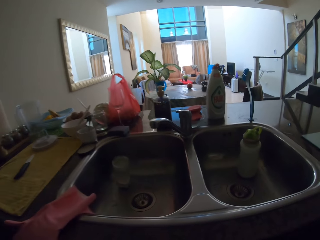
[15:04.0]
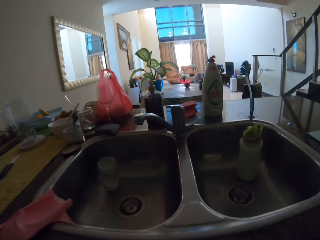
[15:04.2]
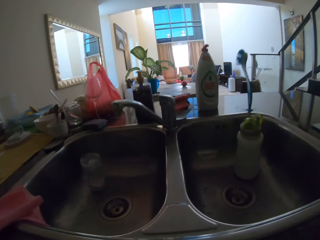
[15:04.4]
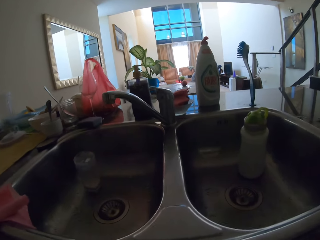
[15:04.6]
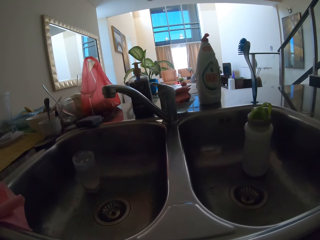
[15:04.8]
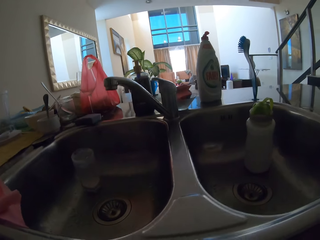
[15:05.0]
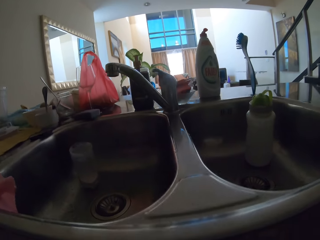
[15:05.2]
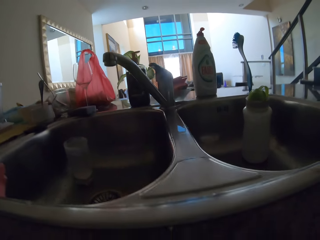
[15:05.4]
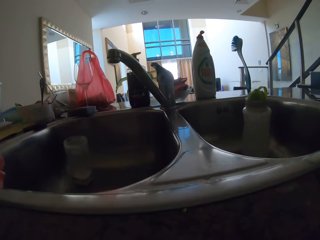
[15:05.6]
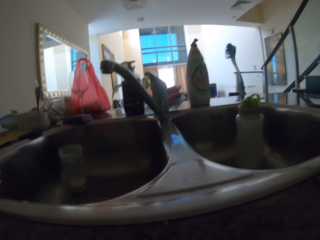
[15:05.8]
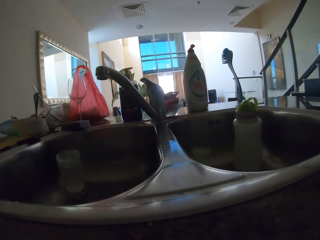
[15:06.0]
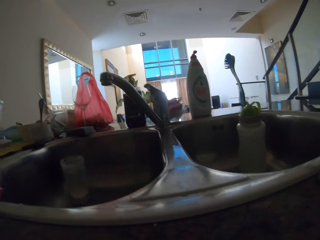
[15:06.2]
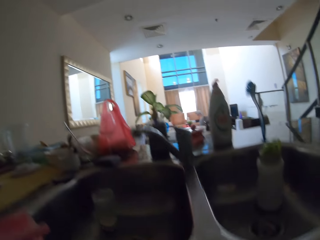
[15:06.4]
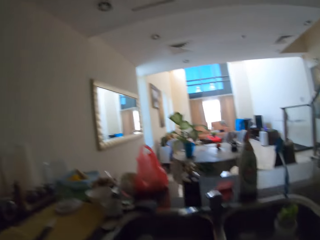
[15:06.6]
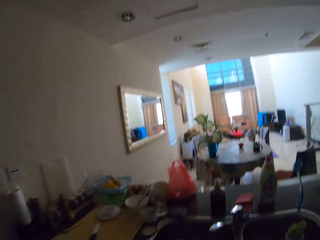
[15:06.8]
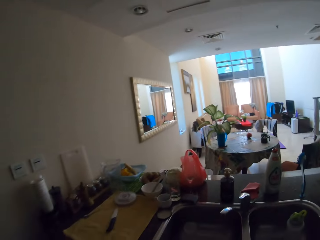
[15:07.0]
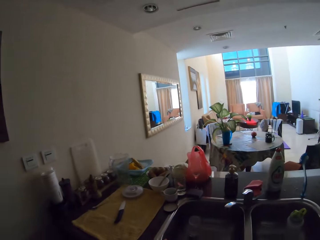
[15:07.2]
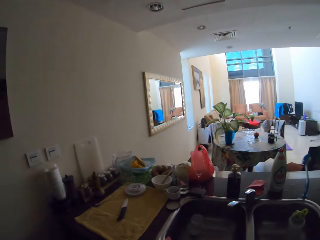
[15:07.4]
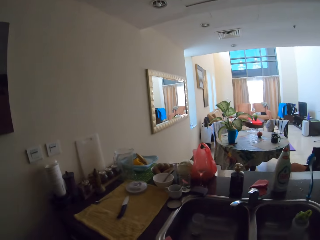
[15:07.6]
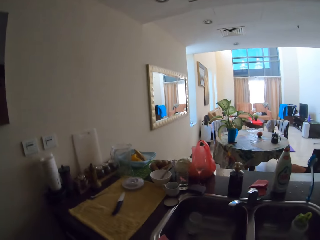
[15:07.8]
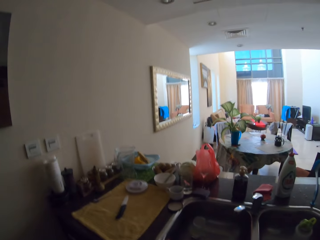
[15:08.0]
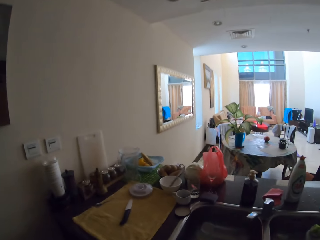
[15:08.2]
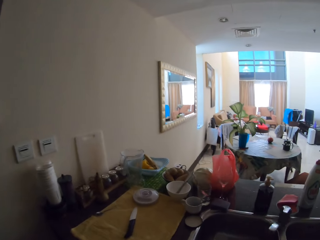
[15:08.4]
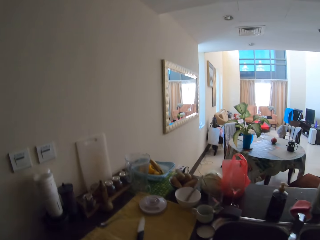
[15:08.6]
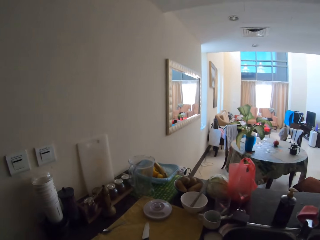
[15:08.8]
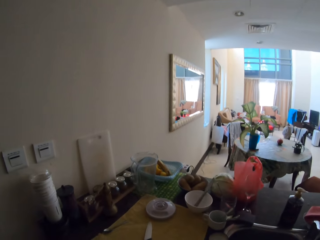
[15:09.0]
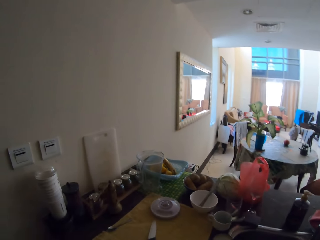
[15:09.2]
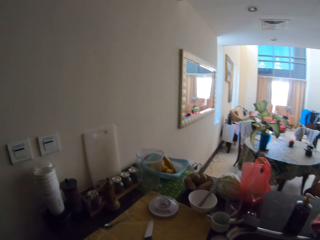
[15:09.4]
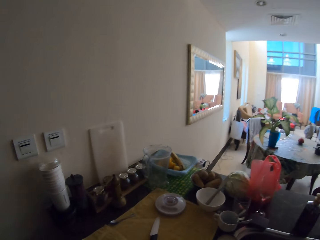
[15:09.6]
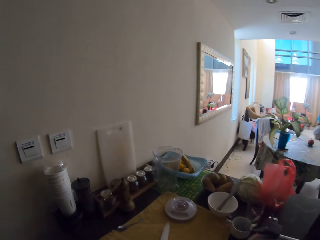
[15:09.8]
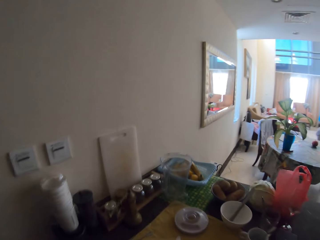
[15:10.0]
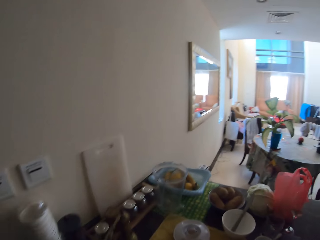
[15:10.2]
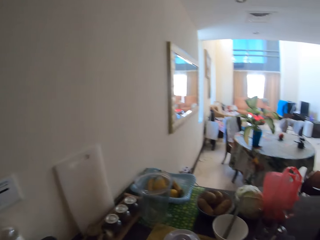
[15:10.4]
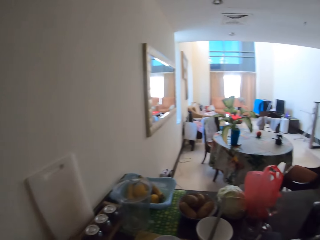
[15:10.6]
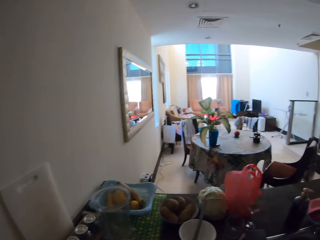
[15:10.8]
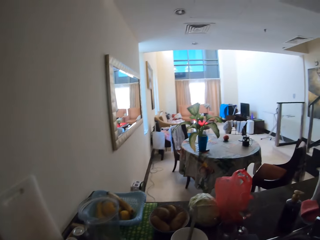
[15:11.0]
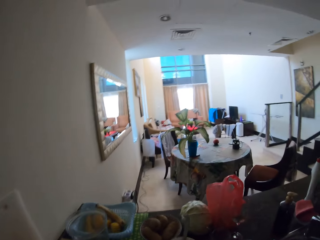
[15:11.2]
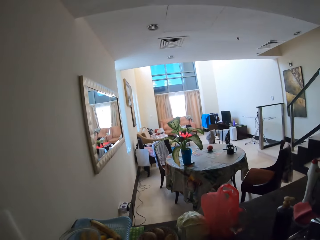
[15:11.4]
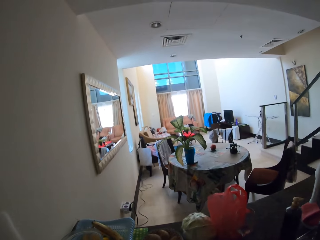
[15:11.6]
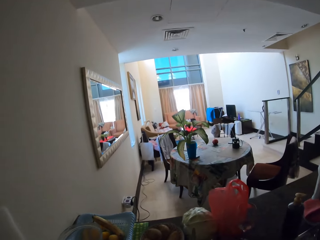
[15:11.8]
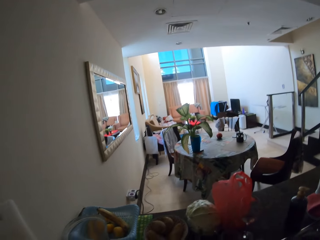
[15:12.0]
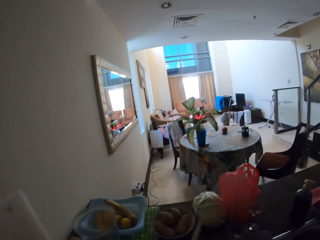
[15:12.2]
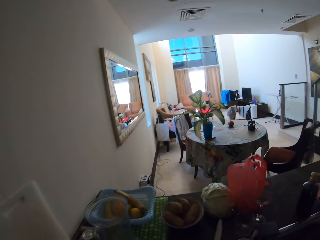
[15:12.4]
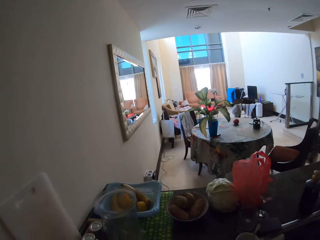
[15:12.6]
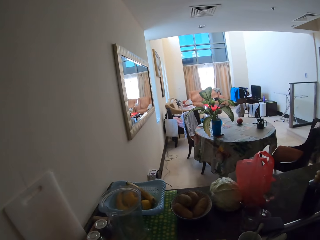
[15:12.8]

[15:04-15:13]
The camera wearer takes the dishes in the drawer. They pick up a knife.

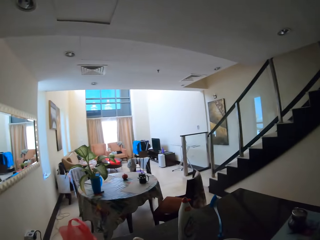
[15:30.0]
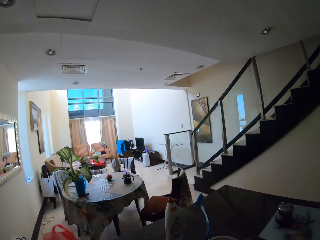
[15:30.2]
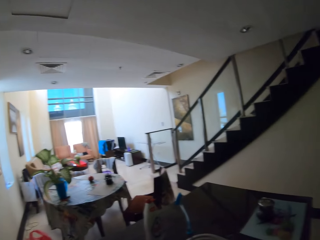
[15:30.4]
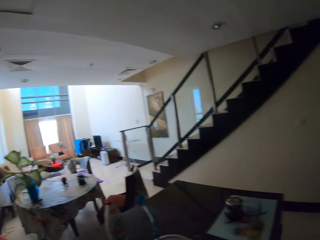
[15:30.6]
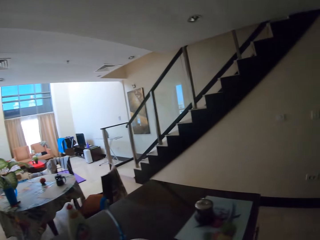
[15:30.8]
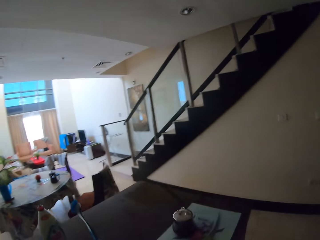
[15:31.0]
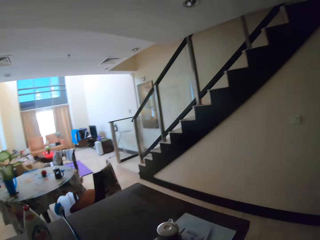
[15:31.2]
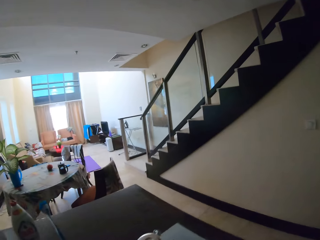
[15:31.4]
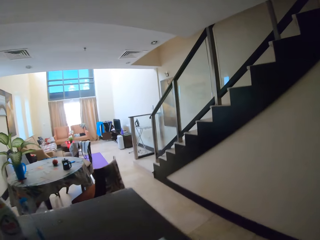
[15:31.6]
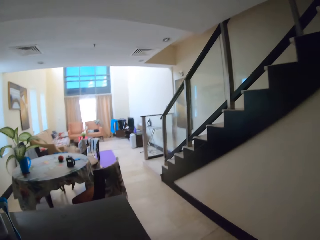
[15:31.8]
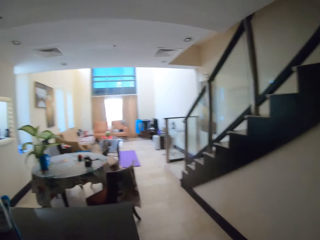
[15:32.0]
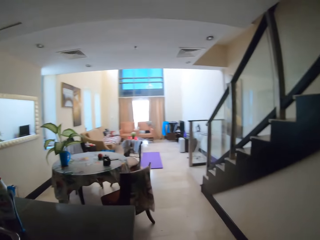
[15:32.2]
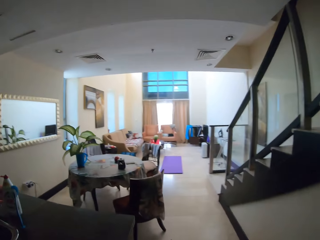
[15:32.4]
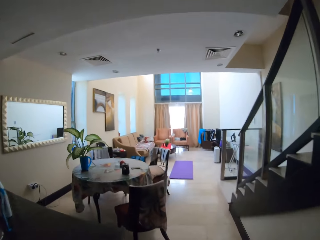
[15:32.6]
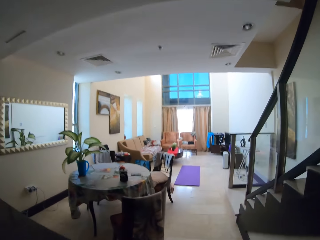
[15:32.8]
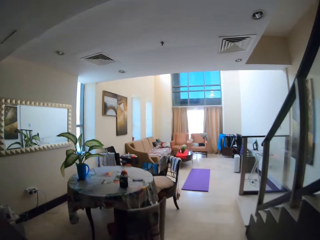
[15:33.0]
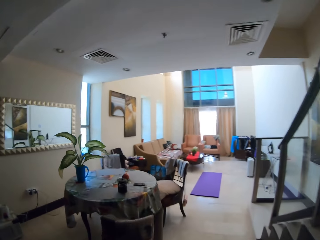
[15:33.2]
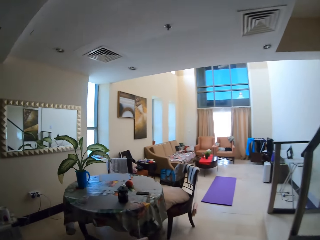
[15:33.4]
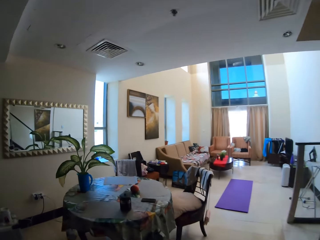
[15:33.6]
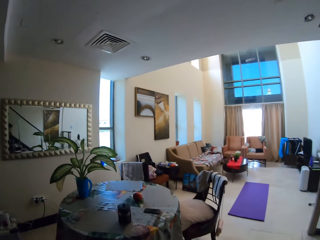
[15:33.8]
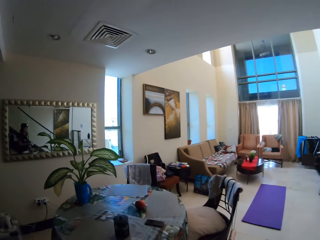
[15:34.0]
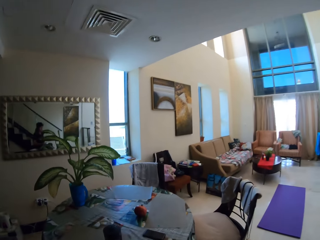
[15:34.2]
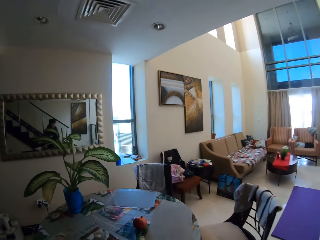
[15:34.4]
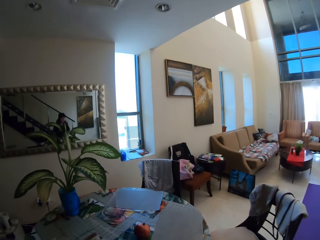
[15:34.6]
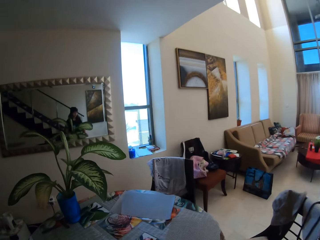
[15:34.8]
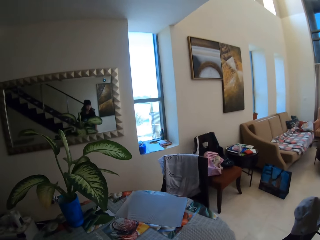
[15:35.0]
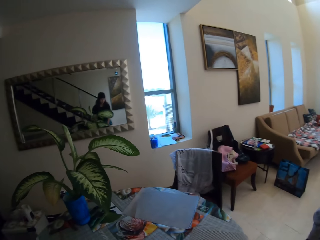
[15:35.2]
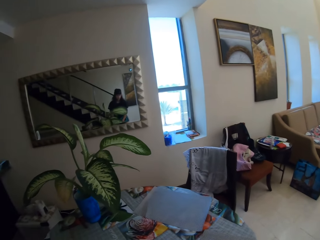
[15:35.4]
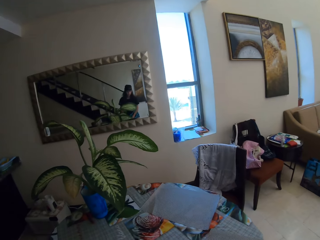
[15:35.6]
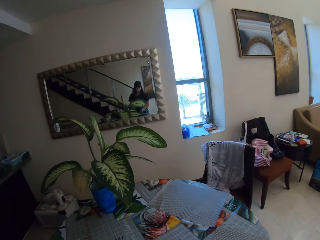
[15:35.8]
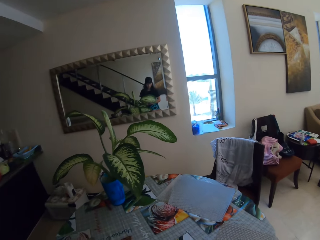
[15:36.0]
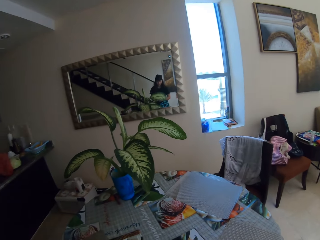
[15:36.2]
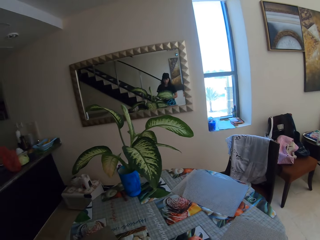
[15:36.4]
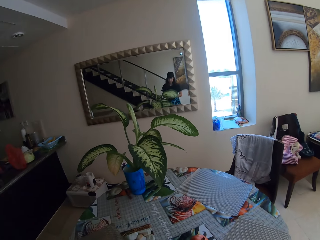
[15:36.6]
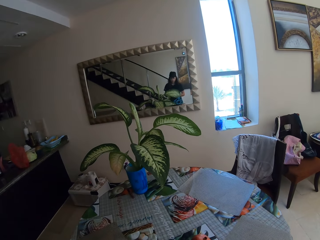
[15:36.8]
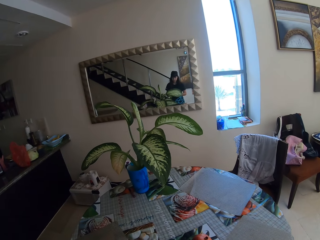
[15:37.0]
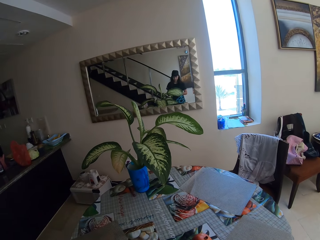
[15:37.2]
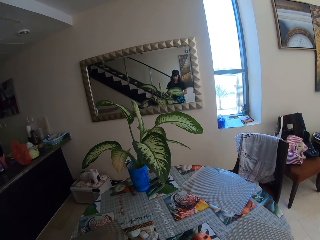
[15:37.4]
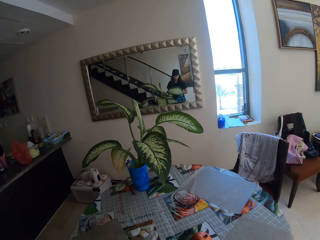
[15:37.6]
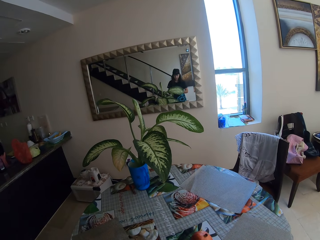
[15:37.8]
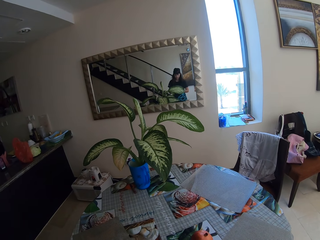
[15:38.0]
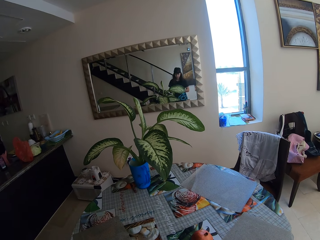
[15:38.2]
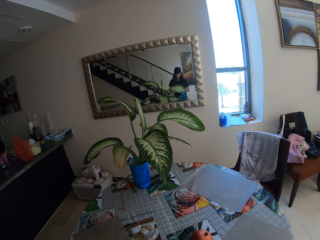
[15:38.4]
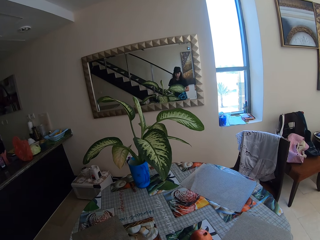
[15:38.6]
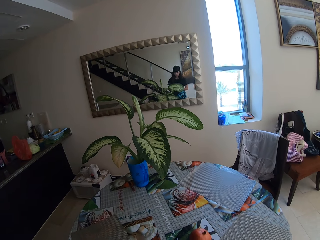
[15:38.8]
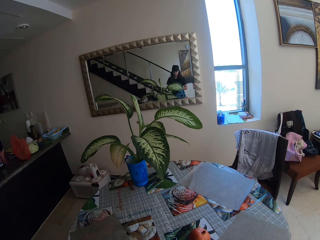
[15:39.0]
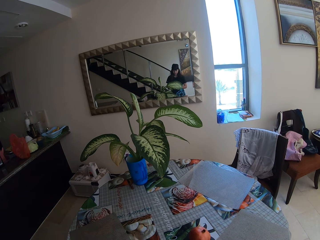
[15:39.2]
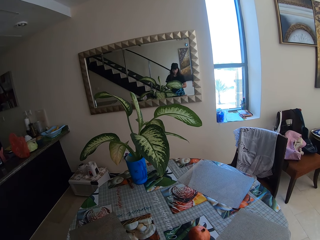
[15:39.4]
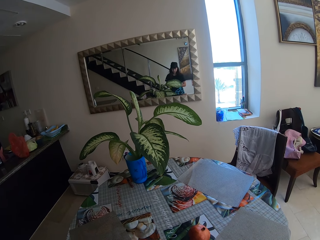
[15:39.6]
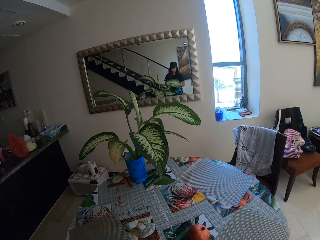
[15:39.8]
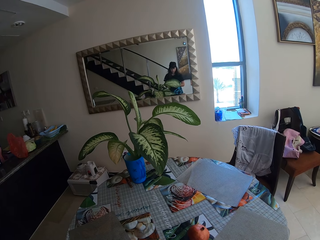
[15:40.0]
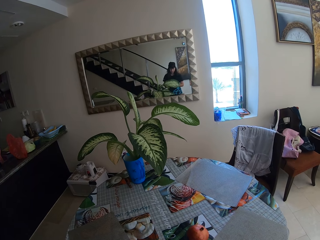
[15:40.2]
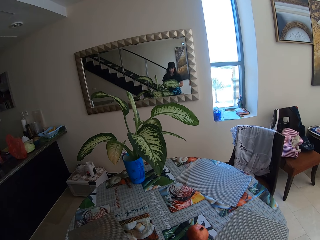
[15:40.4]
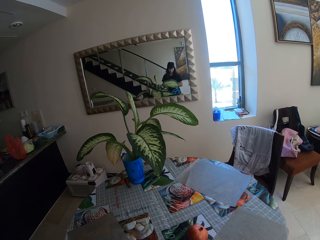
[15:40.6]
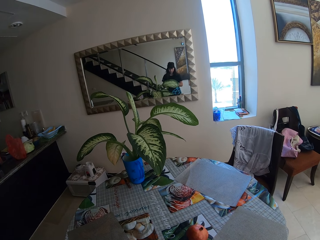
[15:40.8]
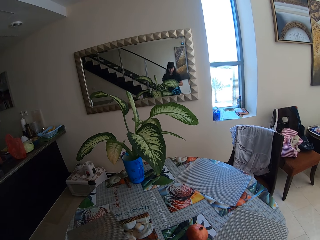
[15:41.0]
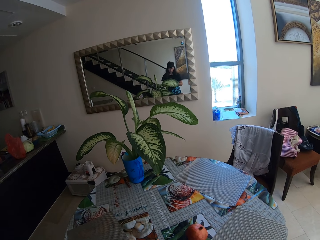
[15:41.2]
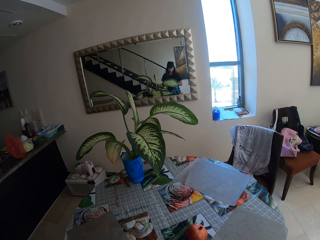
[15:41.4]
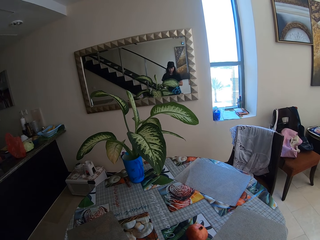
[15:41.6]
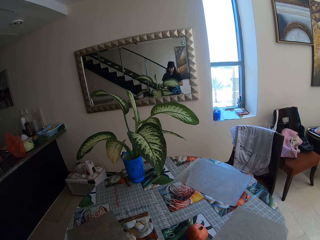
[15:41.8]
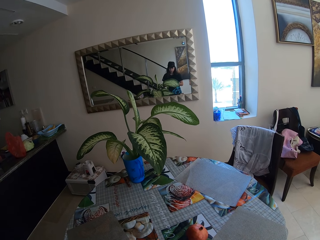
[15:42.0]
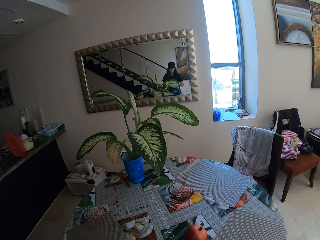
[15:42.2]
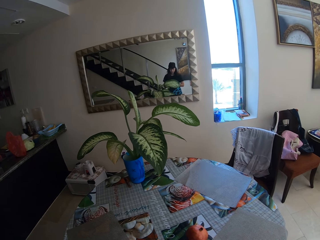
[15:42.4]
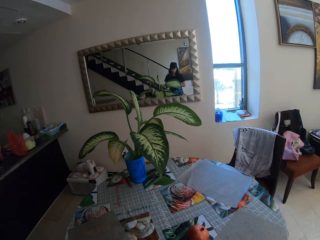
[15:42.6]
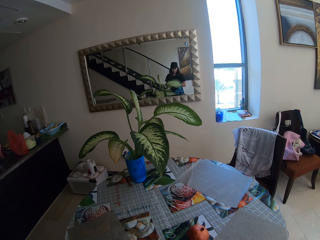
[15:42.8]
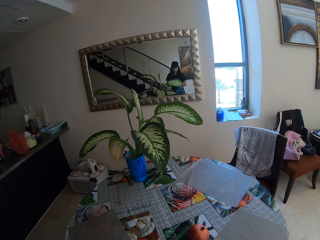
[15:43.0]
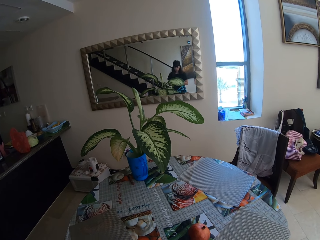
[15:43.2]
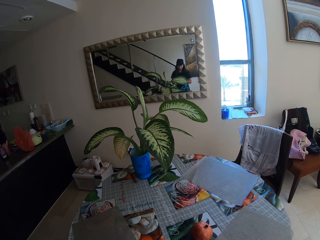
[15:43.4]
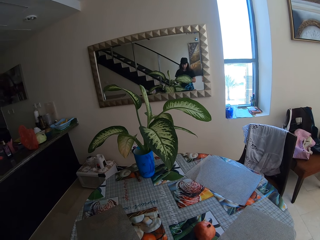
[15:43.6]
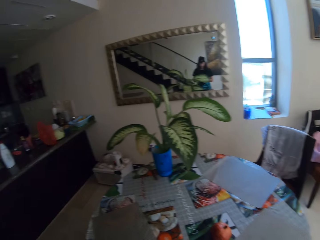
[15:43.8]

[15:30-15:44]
The camera wearer walks to the dining table. They pick up a phone. They use the phone.
